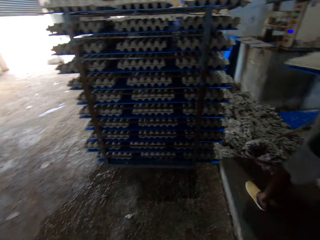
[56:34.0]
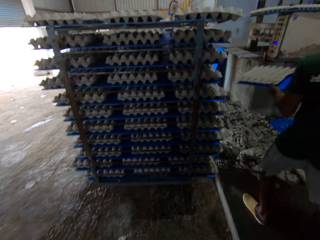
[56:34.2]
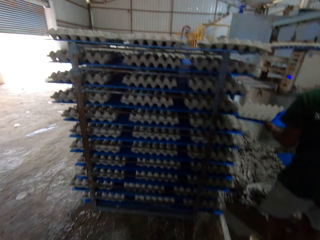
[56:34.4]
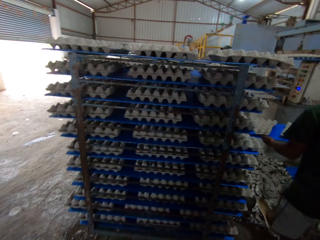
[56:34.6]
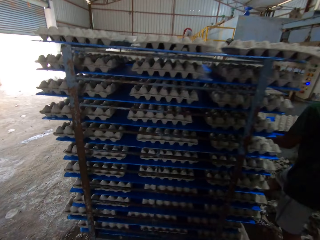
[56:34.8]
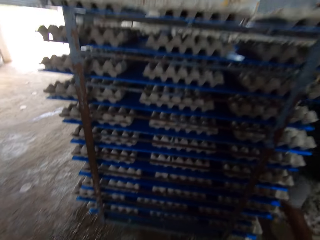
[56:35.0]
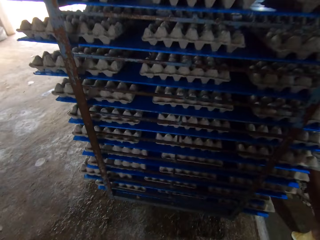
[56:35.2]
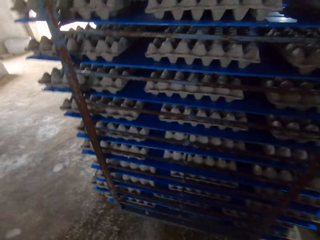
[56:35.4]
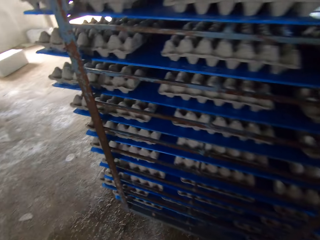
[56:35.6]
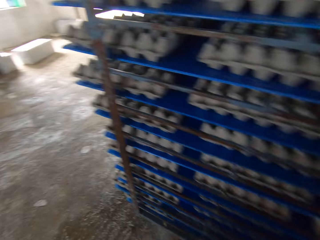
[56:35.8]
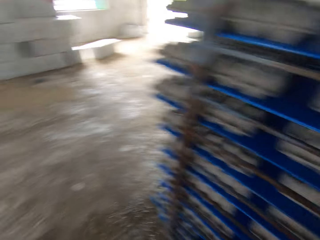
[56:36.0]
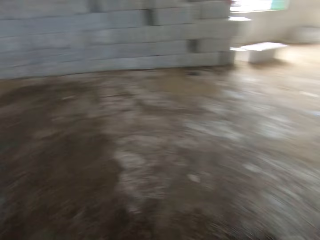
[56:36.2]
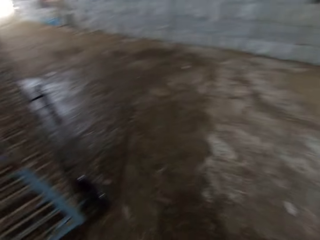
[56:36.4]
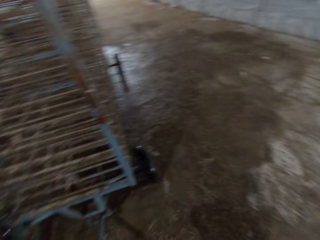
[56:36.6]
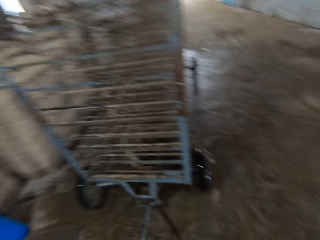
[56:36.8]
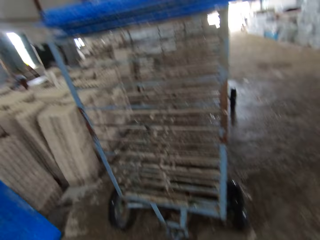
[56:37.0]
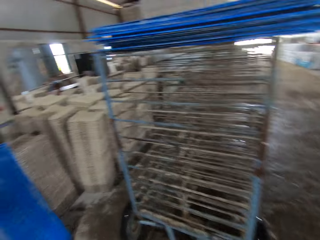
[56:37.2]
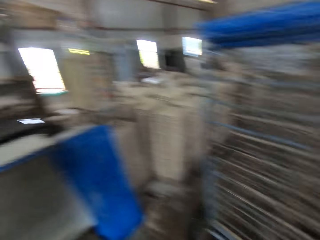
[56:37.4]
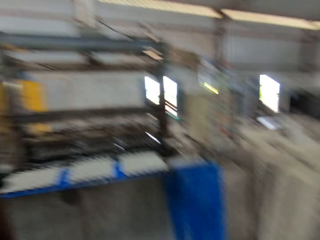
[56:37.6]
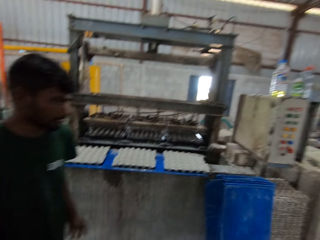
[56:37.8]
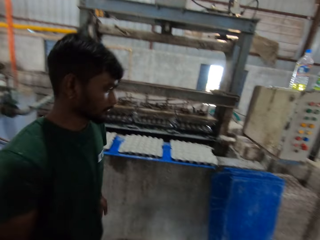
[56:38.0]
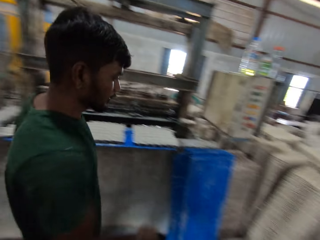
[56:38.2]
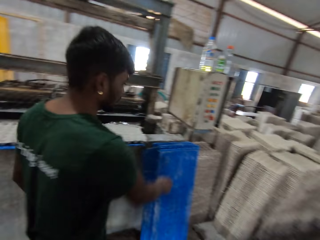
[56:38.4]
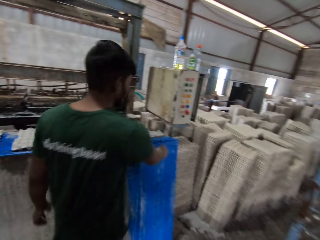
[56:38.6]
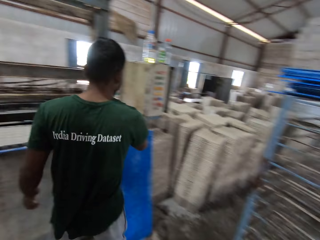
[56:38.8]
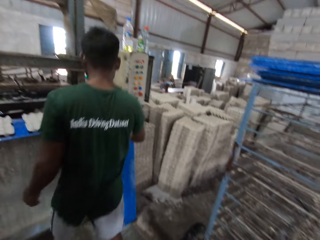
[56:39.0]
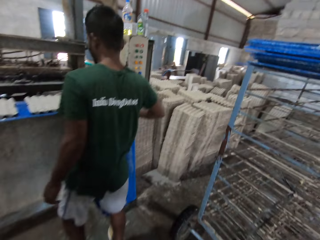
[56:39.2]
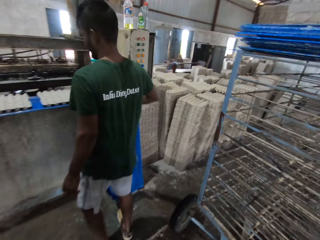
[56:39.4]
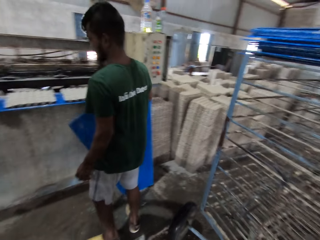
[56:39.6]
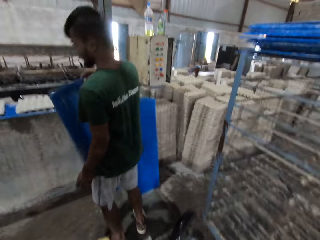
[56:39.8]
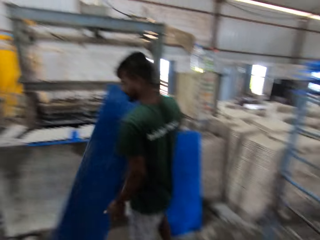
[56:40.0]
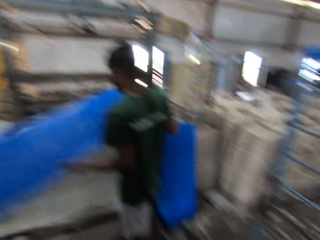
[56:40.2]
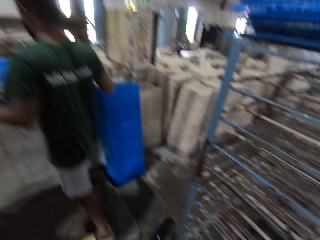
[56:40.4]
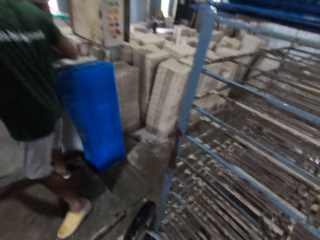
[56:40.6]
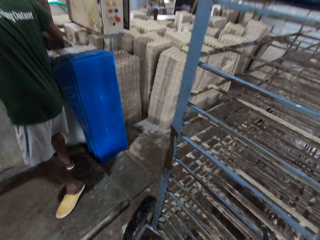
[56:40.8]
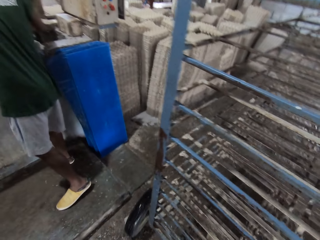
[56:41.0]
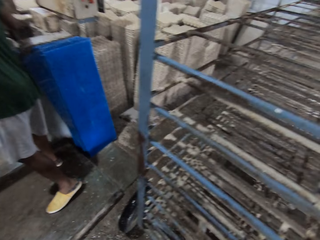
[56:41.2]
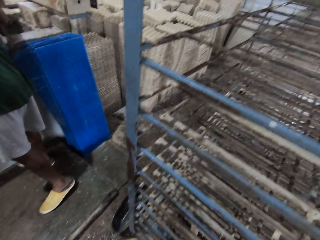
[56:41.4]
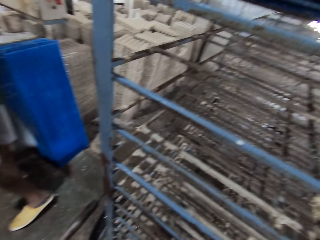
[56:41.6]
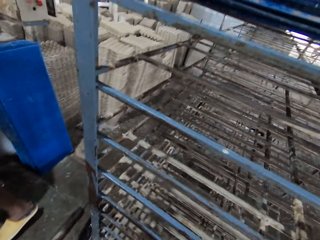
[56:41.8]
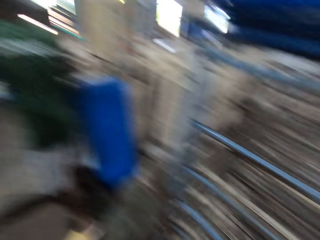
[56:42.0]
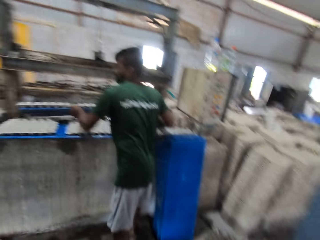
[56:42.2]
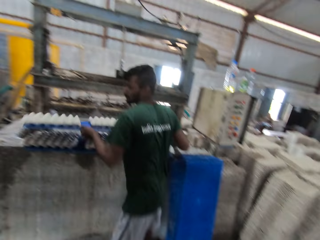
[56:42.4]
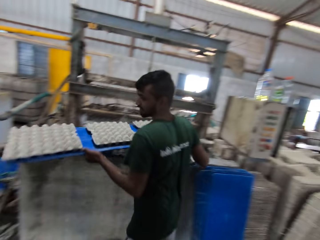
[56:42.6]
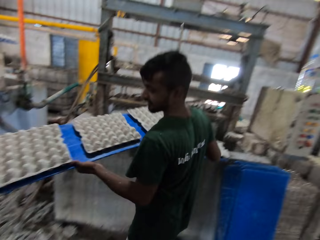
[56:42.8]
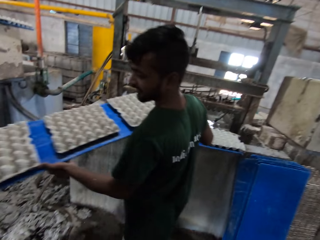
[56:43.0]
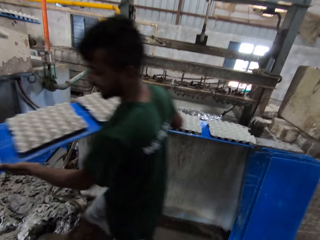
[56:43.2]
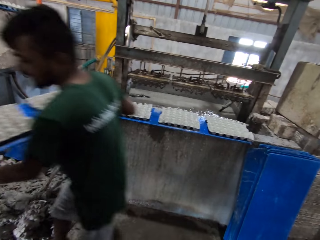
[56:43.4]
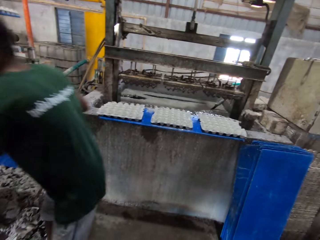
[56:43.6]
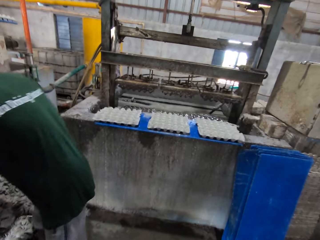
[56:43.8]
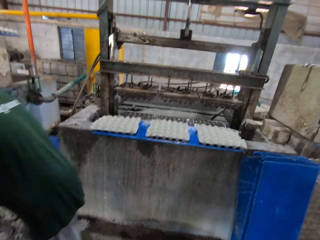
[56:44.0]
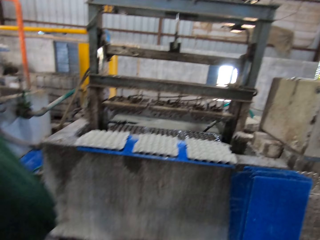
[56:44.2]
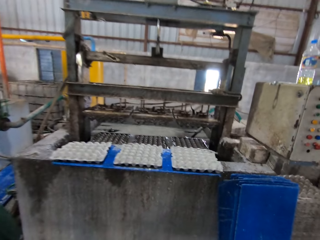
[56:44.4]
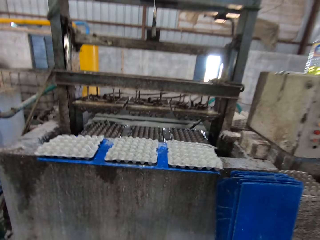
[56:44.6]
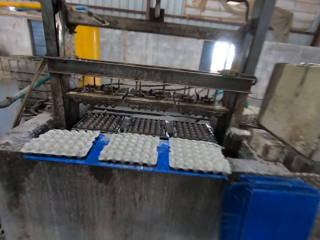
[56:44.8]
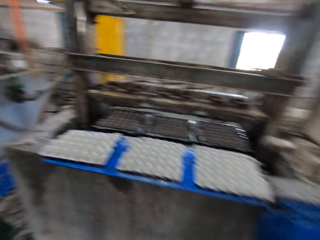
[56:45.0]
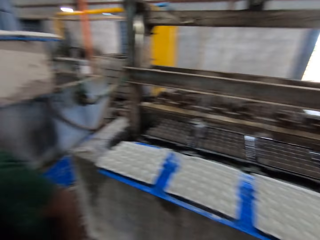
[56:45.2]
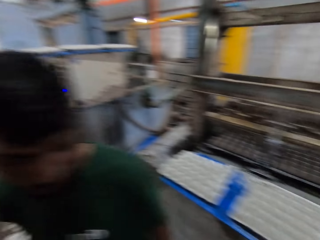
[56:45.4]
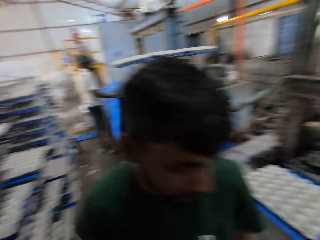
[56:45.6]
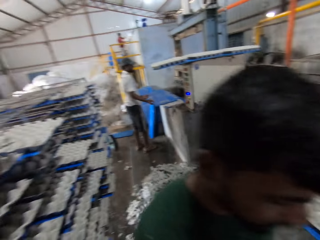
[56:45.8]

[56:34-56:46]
The man drops an egg crate with a polypropylene plastic in a crate rack with both hands. The camera wearer interacts with the man. The man picks up a polypropylene plastic from the floor with his right hand. The man picks up a polypropylene plastic from the egg crate machine with both hands and drops the egg crate with the polypropylene plastic in the crate rack with both hands.

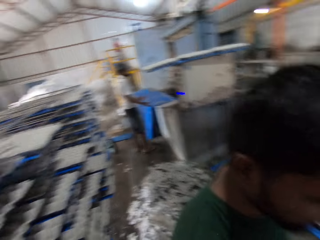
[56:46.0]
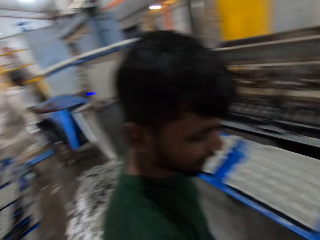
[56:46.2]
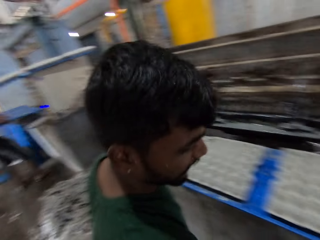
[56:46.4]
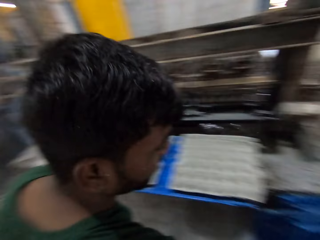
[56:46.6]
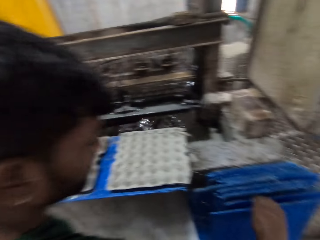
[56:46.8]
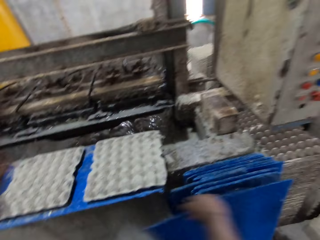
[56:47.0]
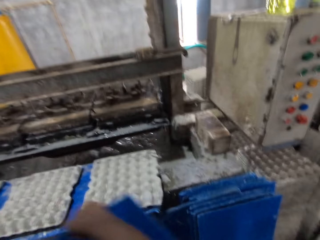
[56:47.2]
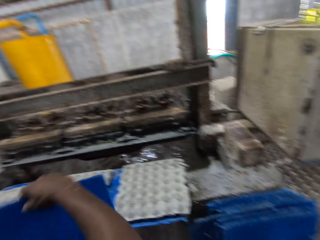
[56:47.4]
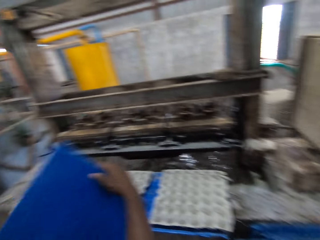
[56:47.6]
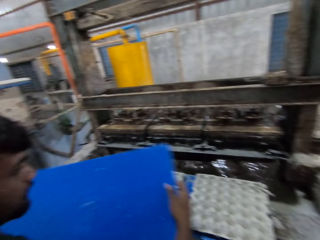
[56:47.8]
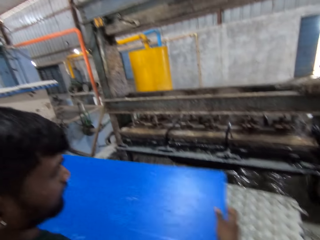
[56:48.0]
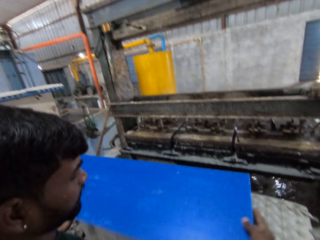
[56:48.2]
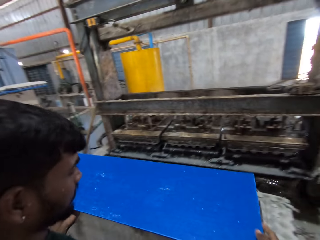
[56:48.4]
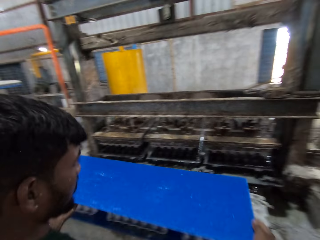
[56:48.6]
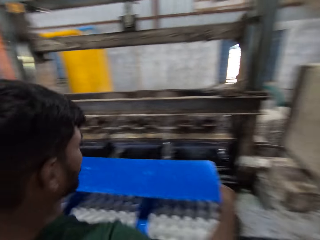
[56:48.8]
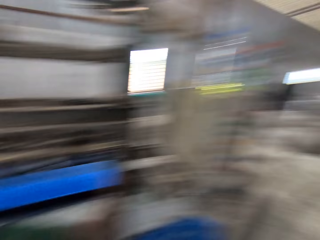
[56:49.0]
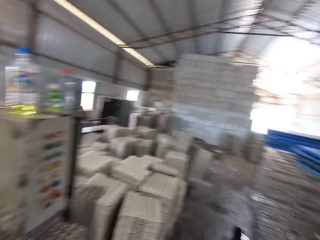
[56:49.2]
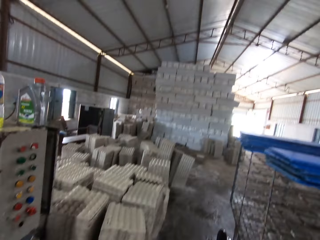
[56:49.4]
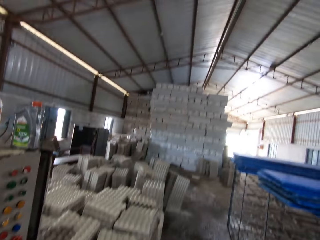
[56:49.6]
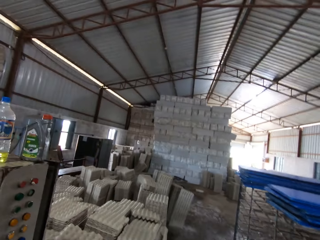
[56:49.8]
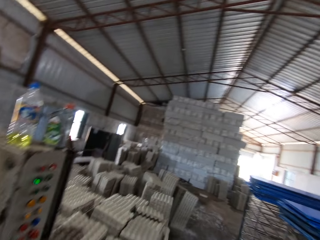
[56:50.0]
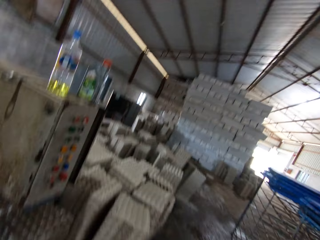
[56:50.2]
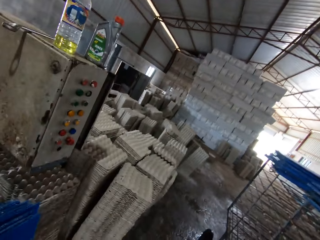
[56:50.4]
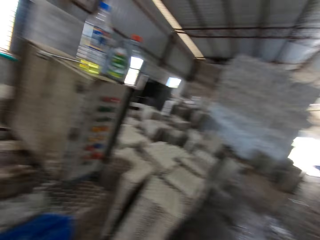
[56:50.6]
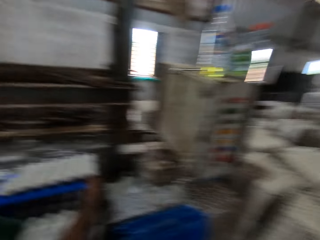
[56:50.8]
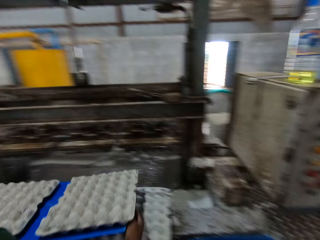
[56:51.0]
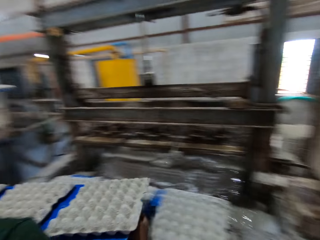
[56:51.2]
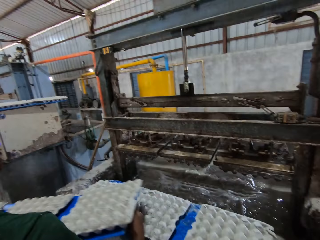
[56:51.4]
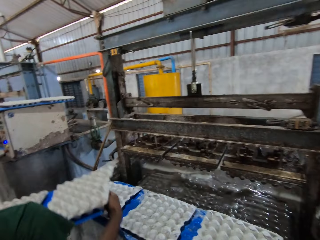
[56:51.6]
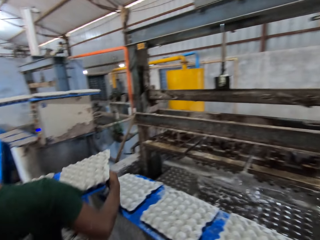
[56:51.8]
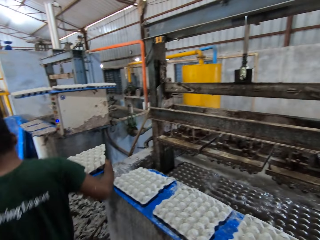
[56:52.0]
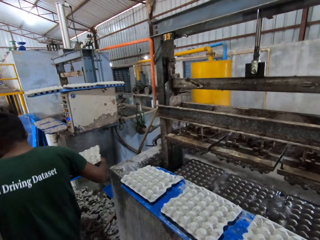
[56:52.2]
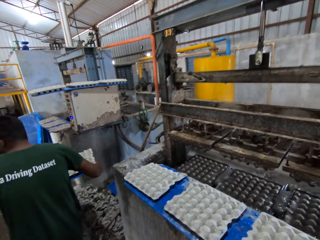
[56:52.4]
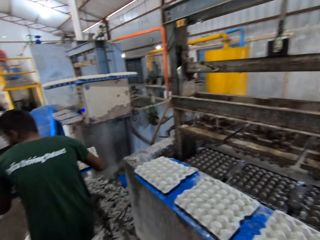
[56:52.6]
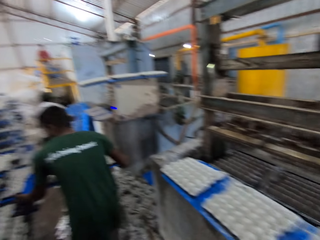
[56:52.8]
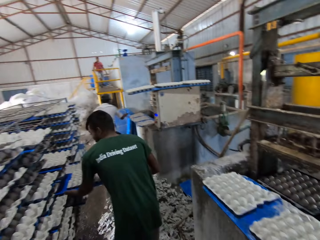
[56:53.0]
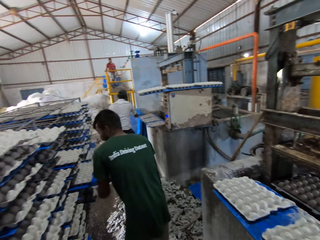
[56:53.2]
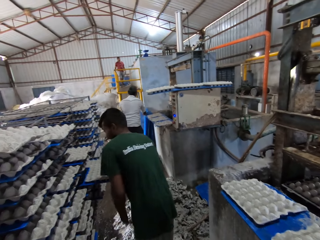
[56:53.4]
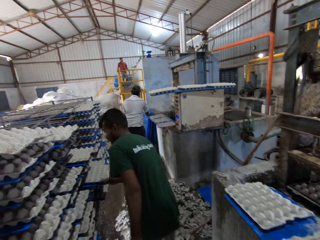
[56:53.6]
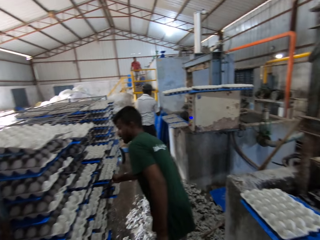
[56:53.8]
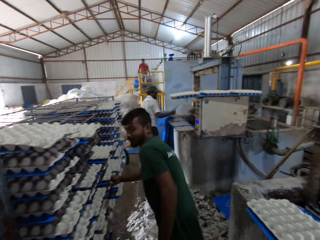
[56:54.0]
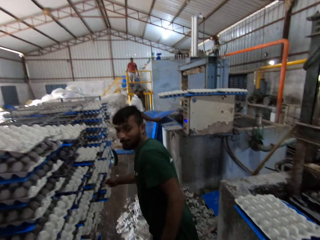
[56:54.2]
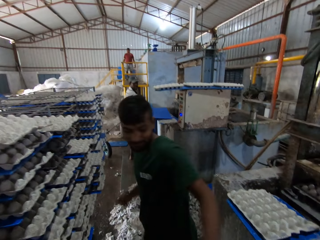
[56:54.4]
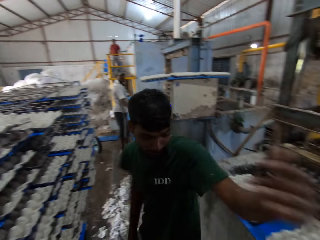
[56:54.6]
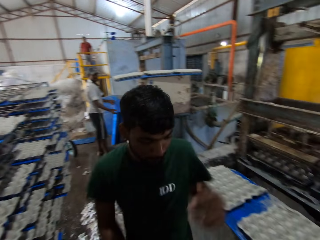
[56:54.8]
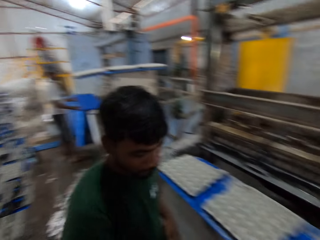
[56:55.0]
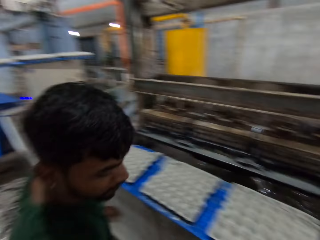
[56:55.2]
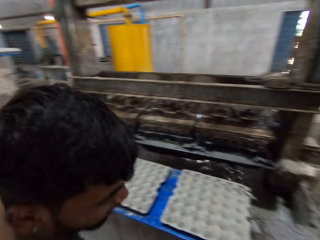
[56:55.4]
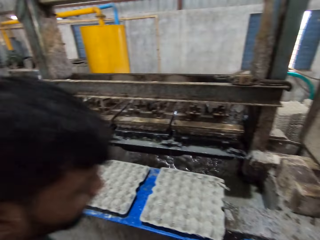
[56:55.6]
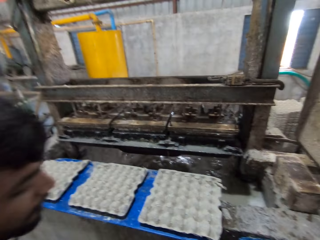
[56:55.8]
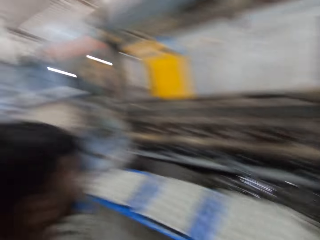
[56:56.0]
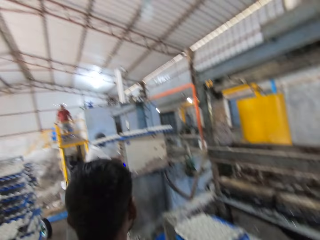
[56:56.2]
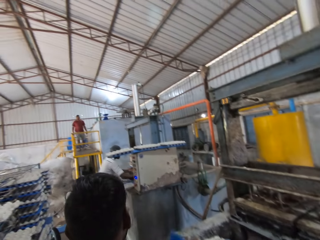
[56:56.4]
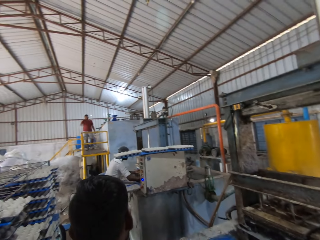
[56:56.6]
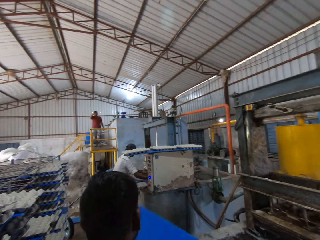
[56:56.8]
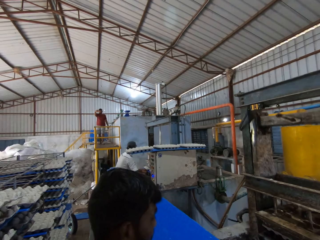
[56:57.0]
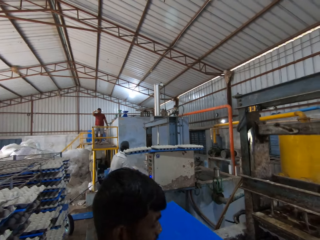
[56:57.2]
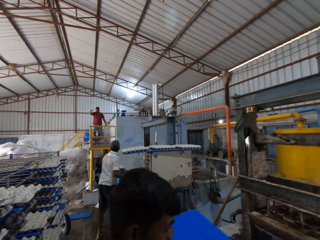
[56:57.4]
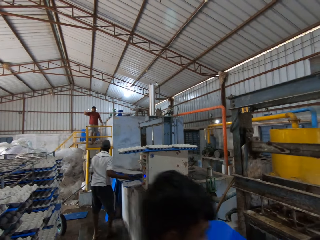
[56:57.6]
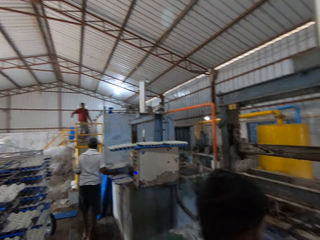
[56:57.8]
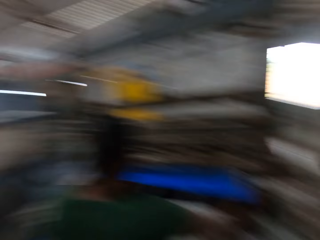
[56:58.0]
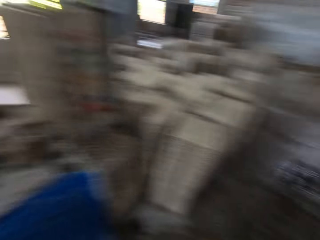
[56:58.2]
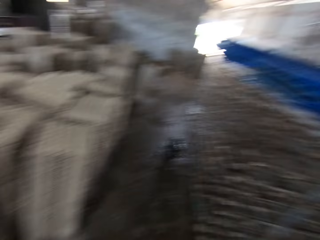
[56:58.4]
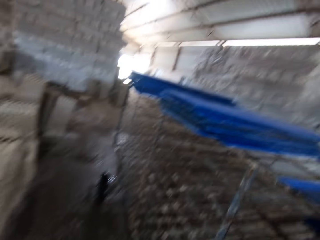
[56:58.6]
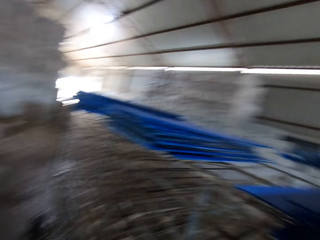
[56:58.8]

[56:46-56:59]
The man picks up a polypropylene plastic from the floor with his right hand. The camera wearer interacts with the man. The man inserts the polypropylene plastic into the egg crate machine with both hands. The man picks up the egg crate with the polypropylene plastic in the crate rack with both hands. The man drops the egg crate with the polypropylene plastic in the crate rack with both hands.
